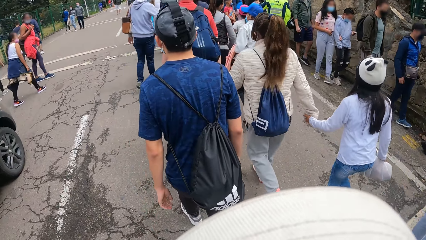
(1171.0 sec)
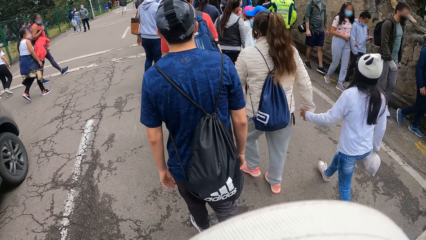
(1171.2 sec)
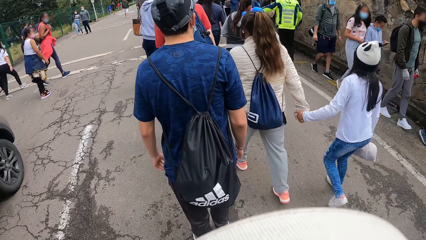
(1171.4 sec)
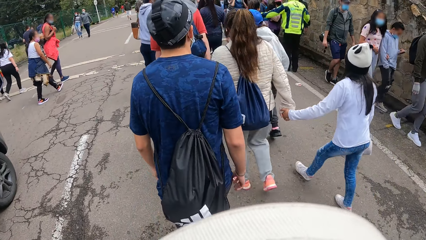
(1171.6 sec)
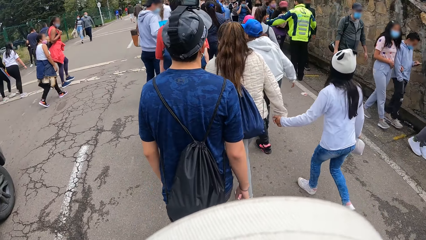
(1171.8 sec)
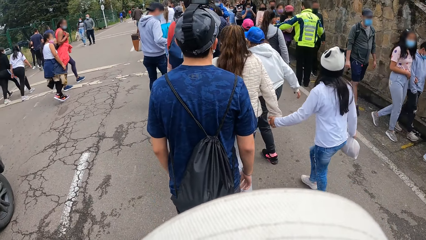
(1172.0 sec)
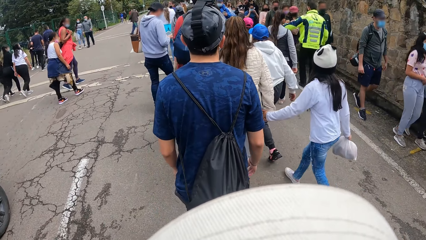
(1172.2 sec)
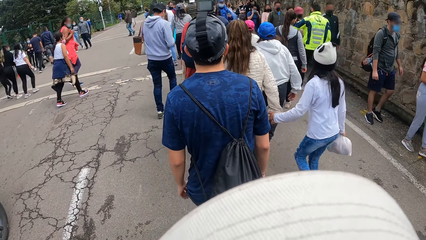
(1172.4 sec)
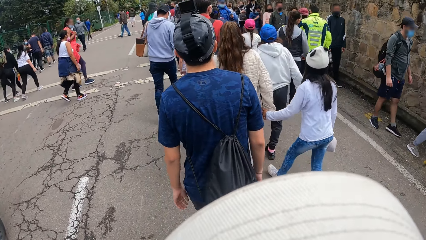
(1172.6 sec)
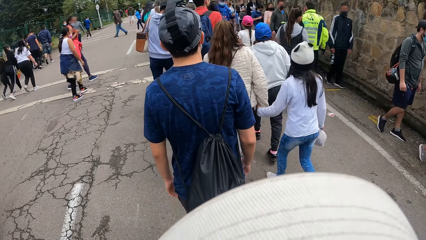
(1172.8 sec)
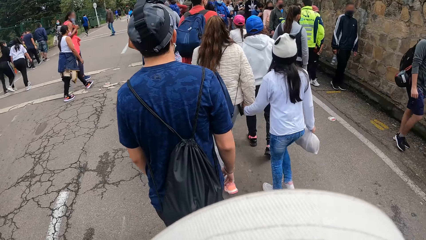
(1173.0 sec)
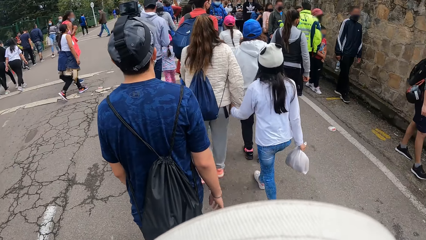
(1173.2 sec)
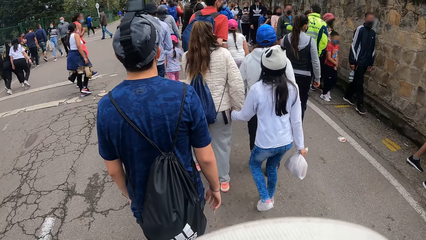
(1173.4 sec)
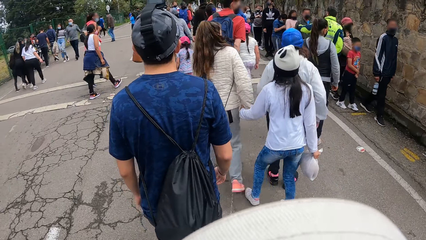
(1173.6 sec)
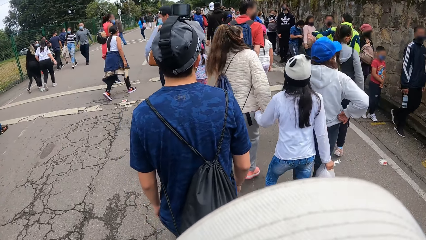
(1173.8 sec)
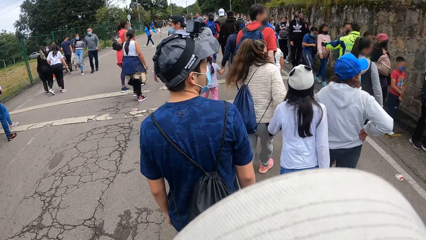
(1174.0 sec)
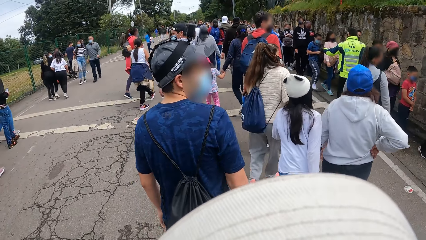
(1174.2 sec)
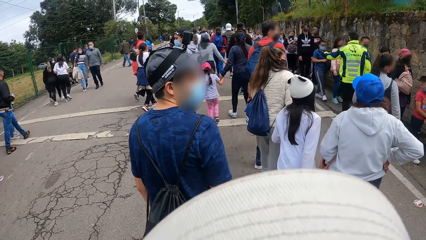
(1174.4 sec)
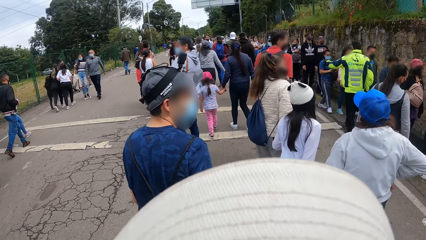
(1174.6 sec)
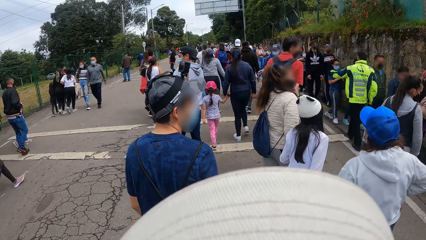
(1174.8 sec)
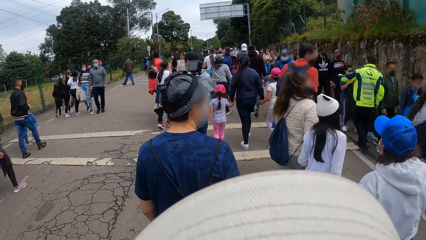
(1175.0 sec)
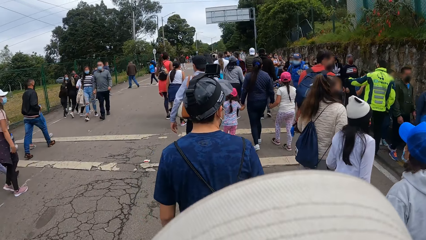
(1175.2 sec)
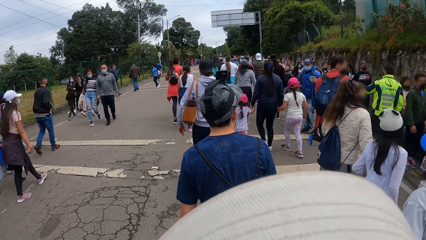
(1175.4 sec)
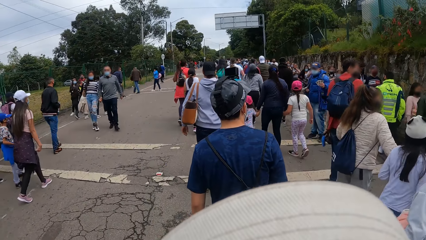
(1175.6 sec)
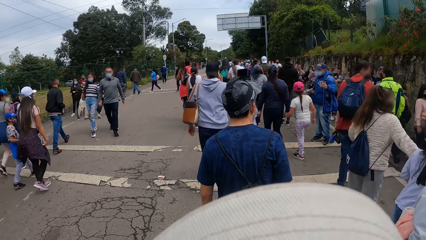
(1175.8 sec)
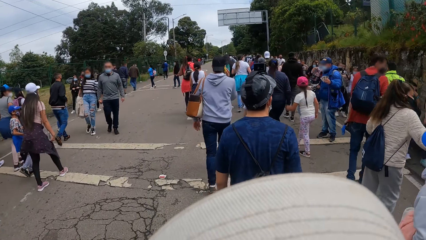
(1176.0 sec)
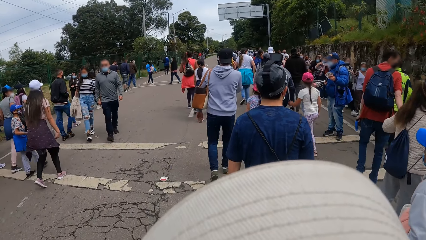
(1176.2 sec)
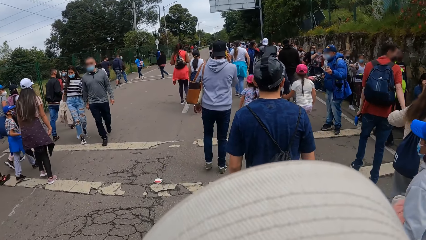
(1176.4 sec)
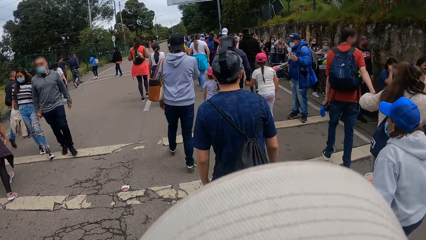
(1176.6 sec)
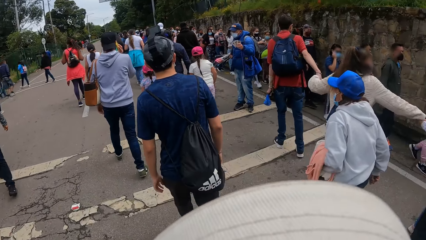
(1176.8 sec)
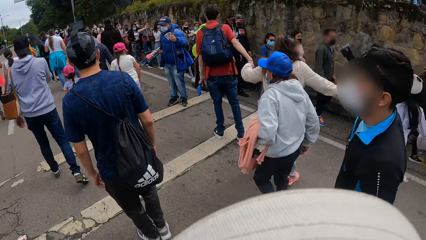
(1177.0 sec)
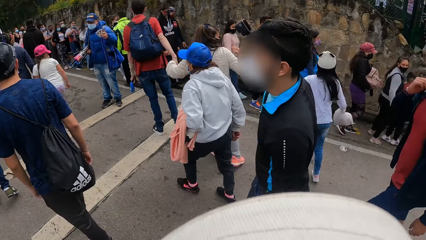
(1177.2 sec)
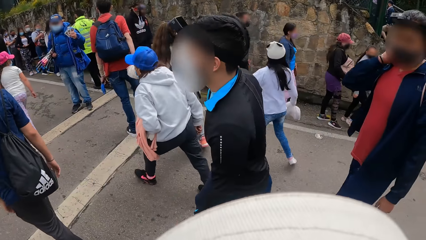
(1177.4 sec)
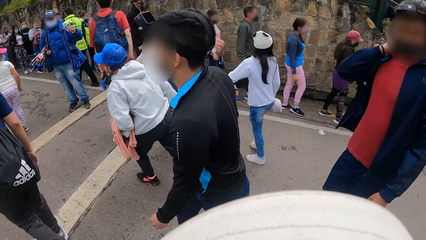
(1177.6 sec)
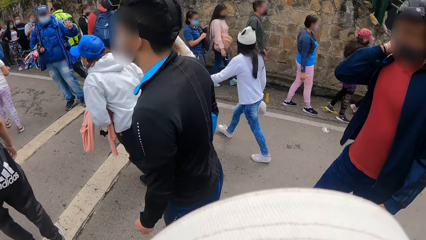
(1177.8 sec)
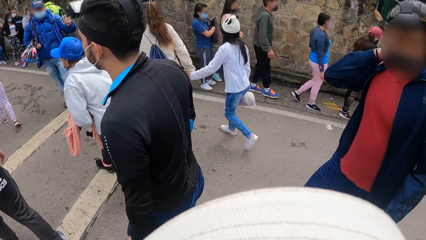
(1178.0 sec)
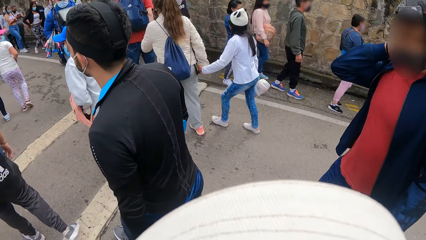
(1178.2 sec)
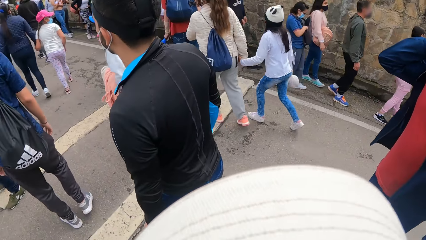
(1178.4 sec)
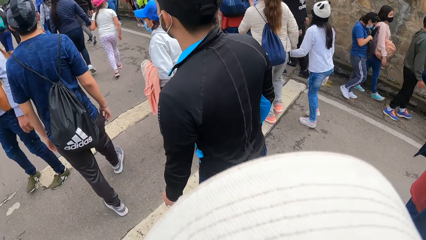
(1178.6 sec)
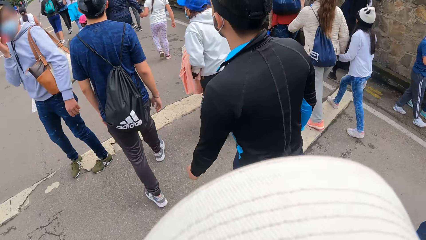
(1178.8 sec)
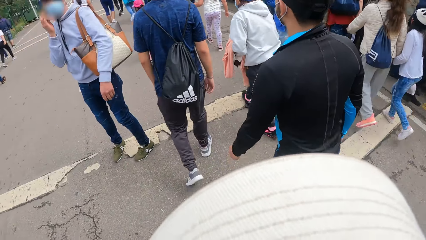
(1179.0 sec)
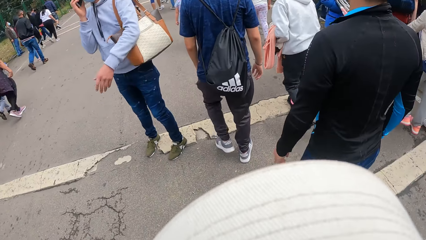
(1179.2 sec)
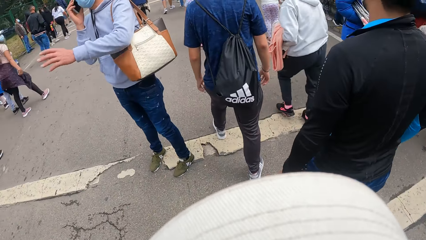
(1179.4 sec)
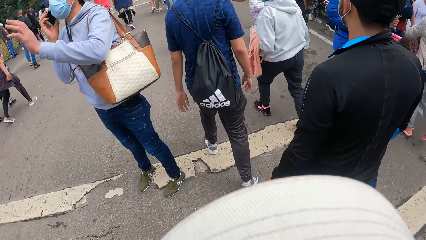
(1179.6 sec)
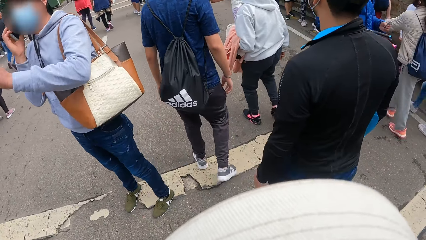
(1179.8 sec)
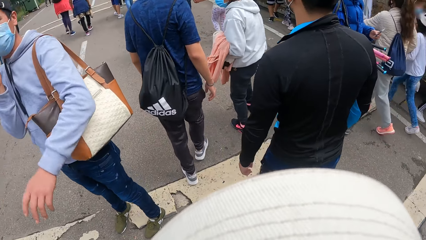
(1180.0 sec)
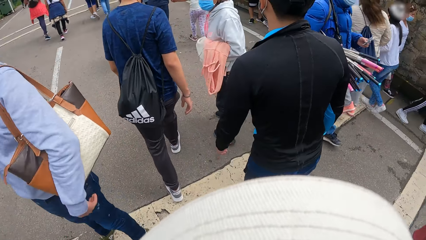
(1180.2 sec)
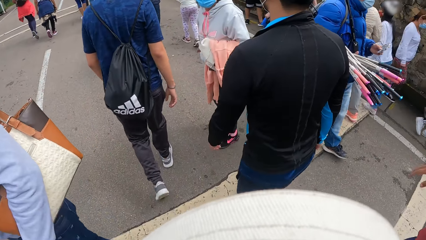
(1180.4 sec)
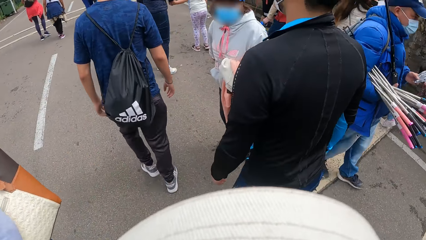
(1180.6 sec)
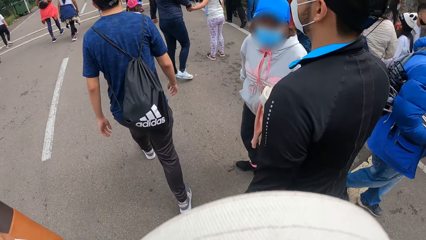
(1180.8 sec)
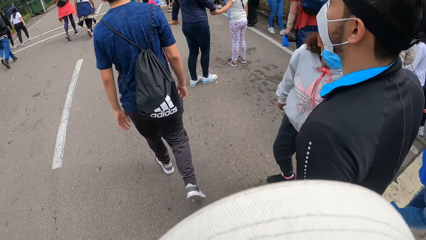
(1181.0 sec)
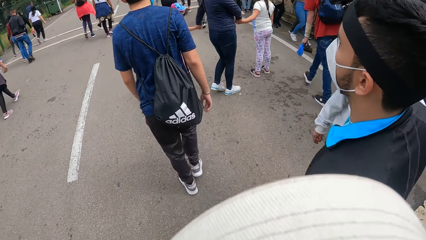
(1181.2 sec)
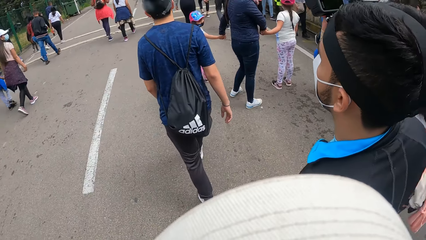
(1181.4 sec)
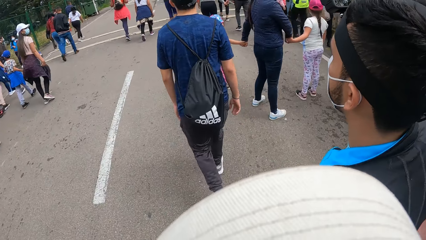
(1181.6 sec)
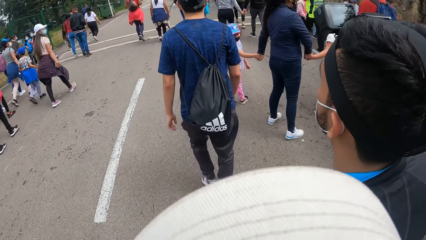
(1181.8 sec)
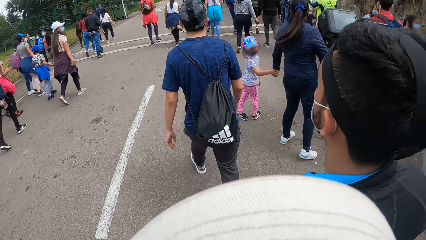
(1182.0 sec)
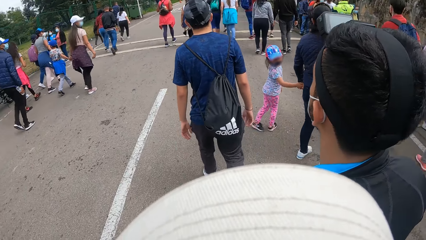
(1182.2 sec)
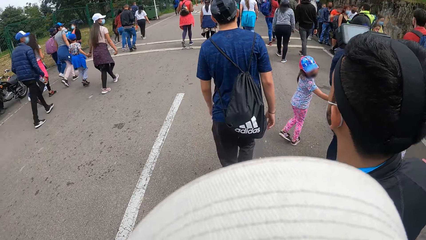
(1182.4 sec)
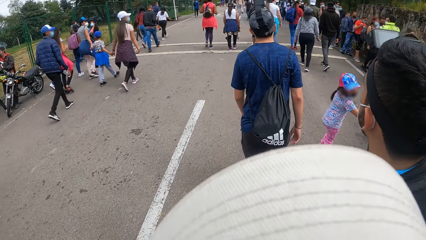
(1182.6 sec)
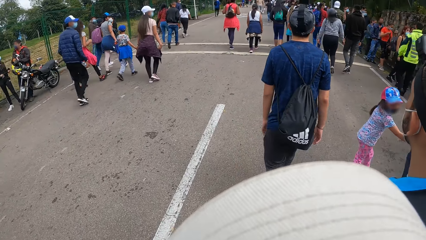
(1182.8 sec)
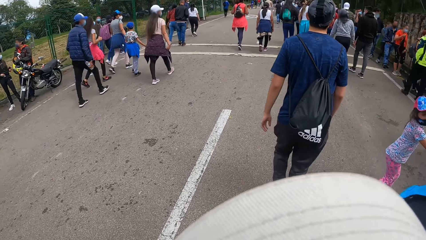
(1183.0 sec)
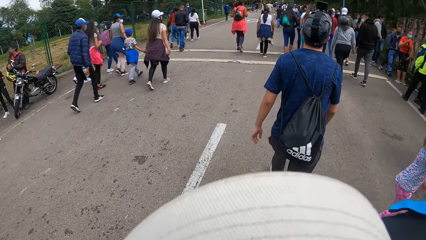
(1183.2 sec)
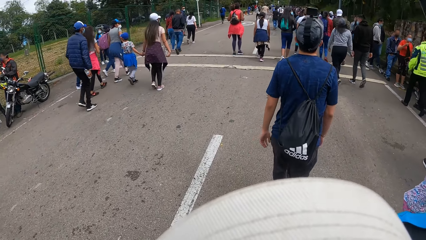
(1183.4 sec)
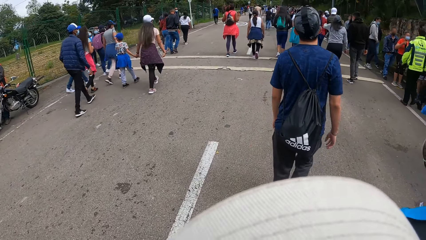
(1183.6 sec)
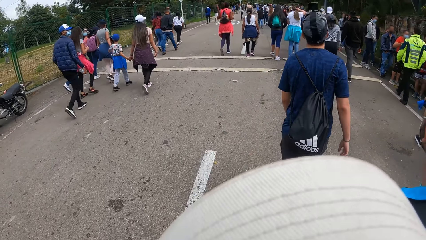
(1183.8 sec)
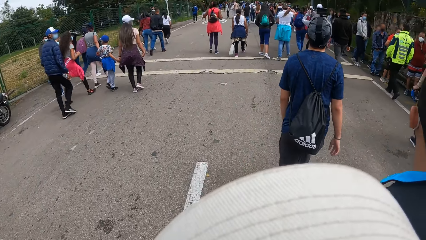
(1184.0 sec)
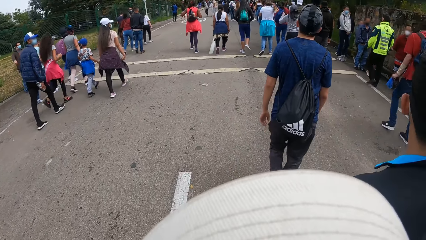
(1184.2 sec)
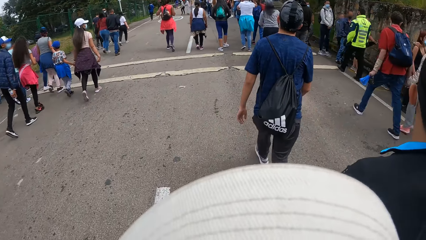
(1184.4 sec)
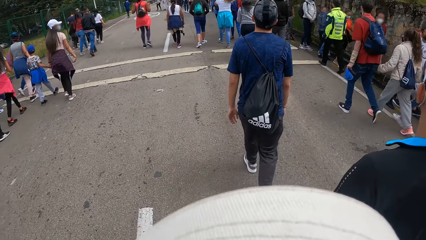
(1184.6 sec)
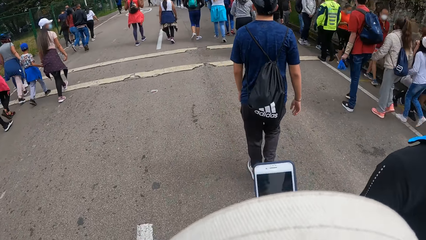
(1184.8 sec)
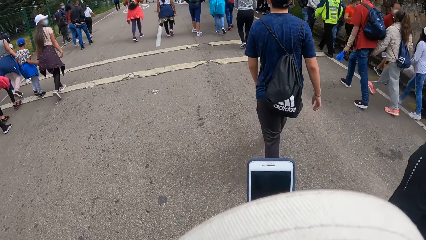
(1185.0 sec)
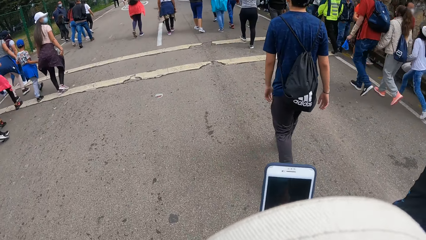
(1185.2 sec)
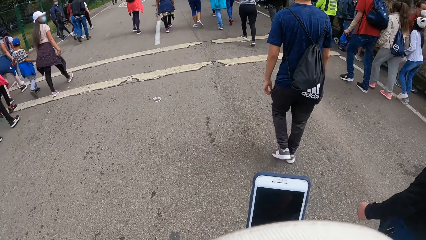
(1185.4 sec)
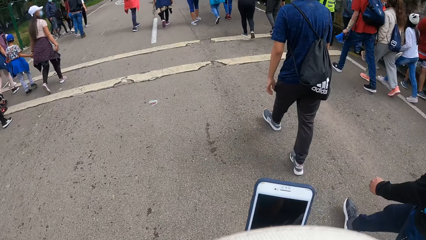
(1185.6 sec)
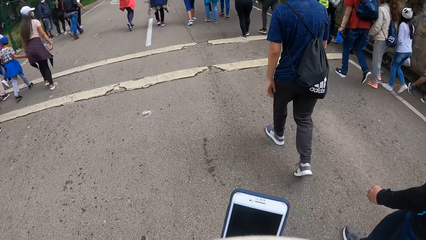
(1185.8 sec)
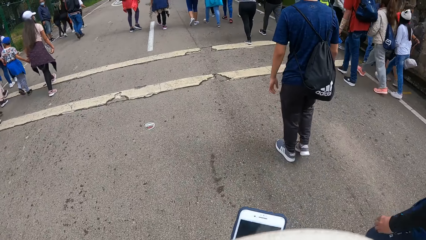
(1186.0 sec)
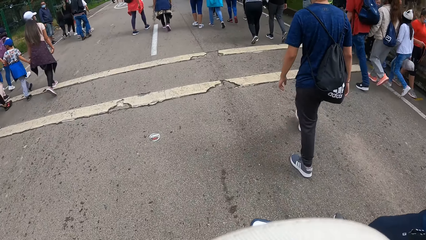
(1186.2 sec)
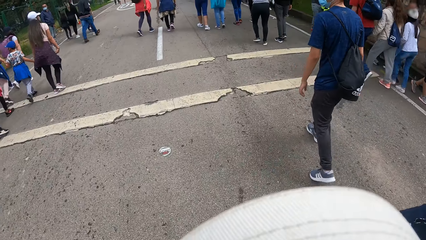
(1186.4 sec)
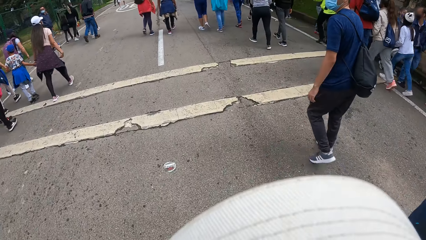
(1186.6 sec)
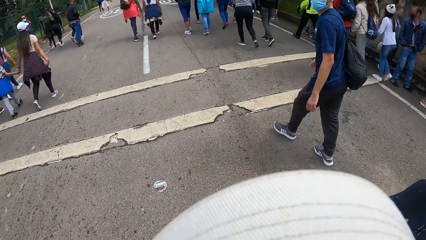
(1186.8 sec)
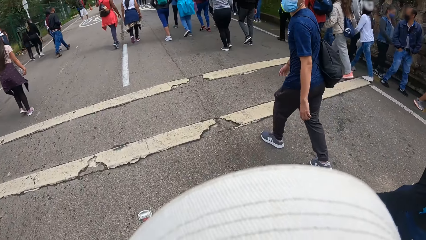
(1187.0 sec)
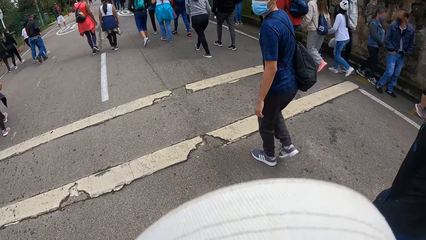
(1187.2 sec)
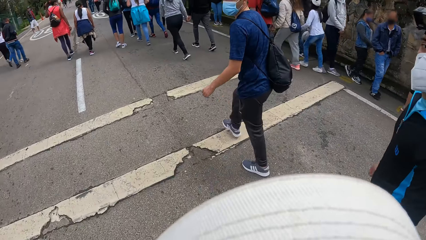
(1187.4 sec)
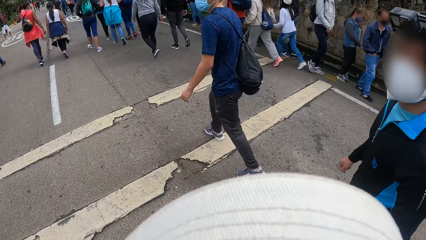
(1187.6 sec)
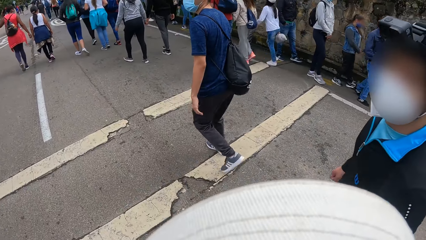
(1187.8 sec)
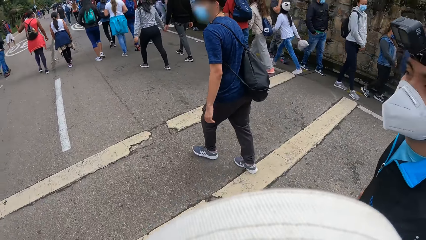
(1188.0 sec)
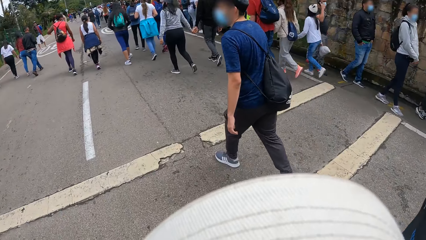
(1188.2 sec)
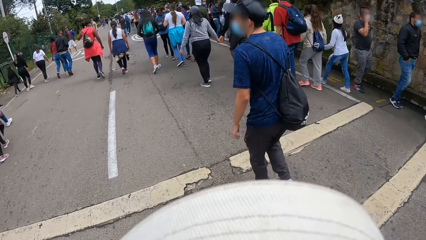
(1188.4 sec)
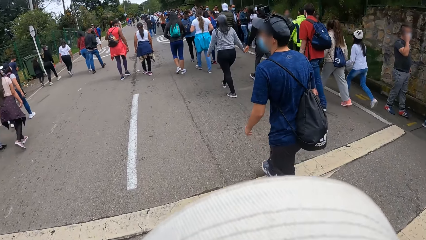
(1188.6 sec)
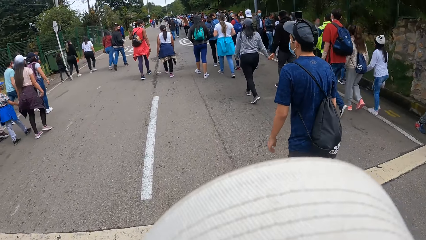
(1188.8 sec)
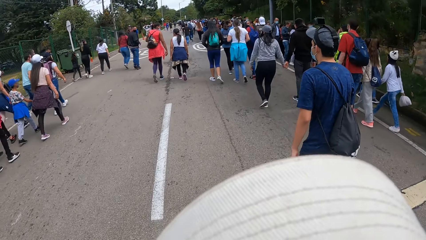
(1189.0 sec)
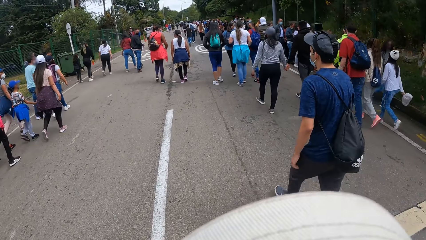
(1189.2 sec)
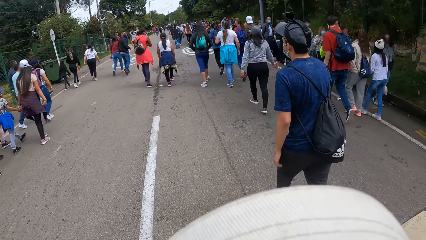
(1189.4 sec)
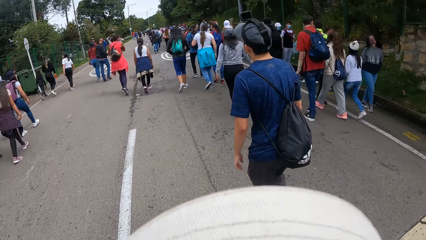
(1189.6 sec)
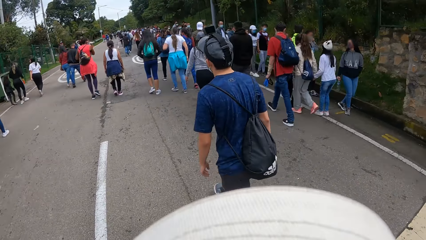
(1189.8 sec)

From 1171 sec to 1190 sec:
A man walks along the road. The man holds his head with his right hand. The camera wearer looks at a person and another person. She operates a phone with her right hand. She looks at the phone.
